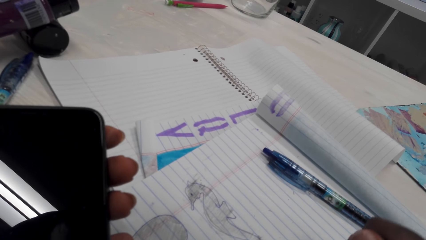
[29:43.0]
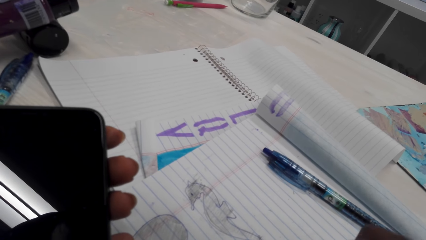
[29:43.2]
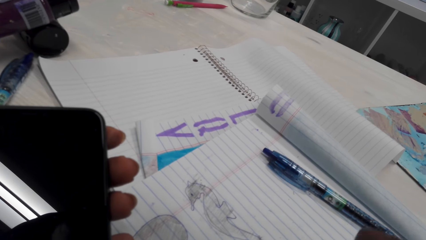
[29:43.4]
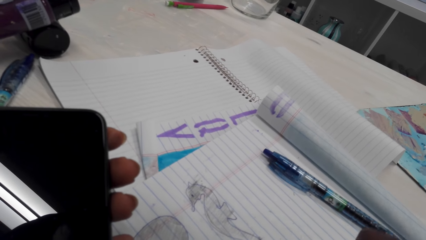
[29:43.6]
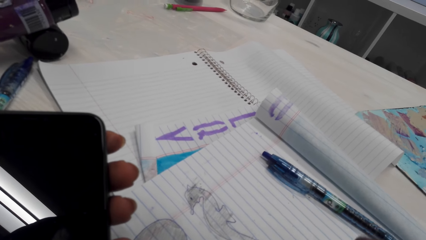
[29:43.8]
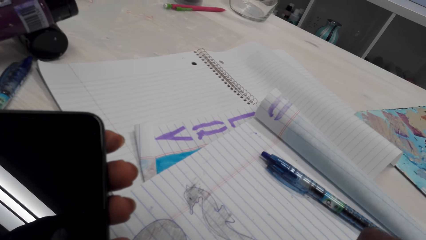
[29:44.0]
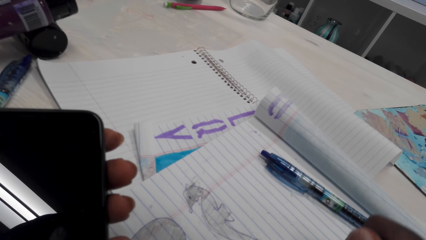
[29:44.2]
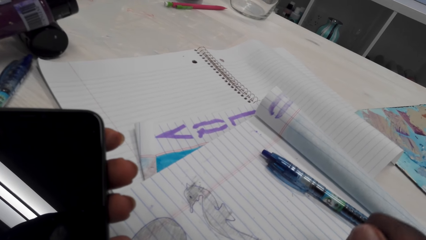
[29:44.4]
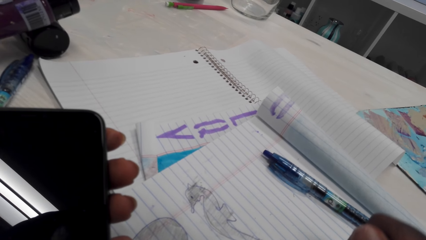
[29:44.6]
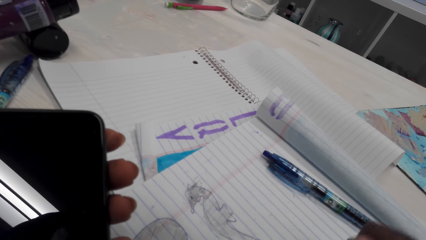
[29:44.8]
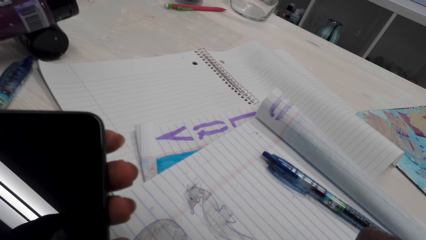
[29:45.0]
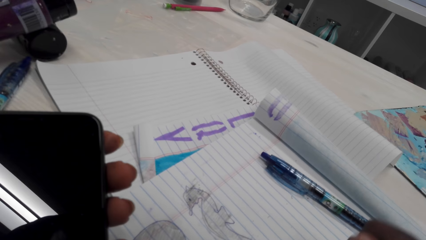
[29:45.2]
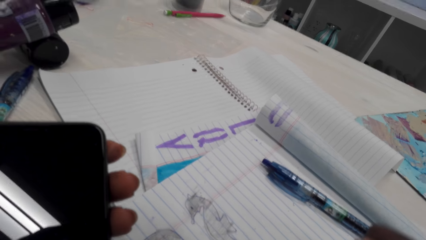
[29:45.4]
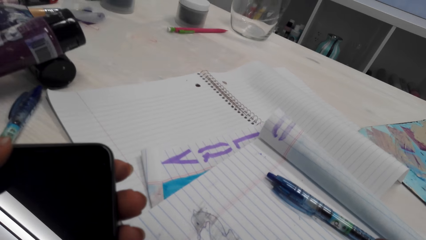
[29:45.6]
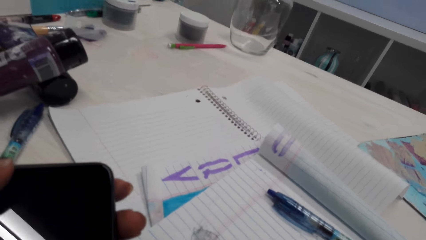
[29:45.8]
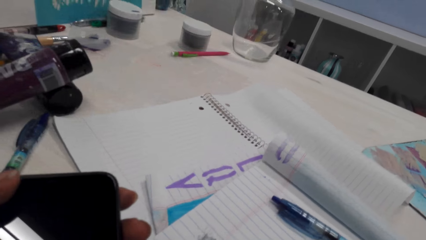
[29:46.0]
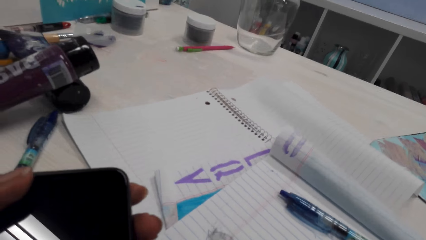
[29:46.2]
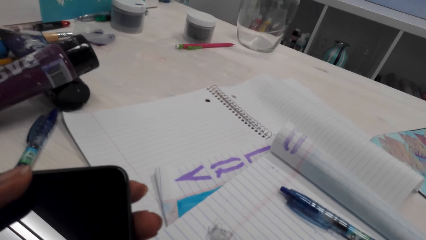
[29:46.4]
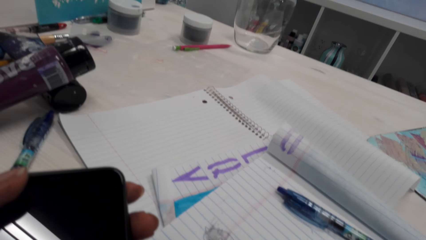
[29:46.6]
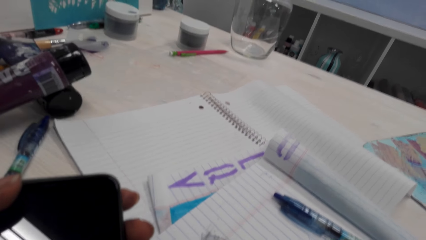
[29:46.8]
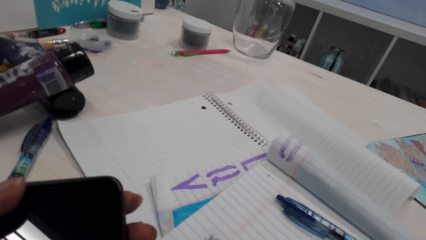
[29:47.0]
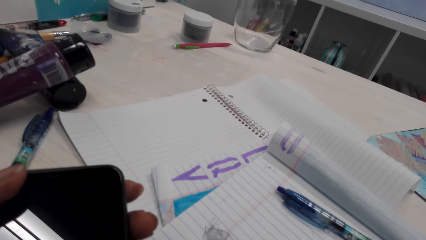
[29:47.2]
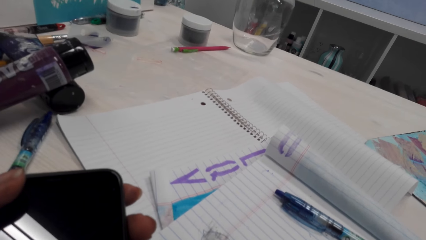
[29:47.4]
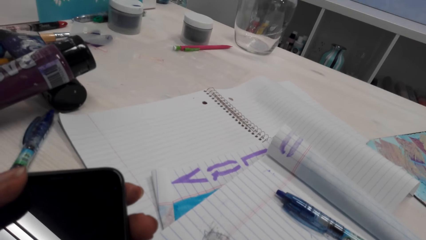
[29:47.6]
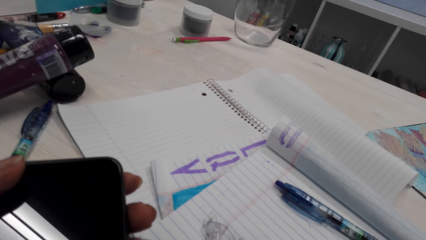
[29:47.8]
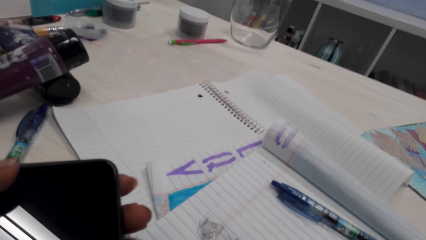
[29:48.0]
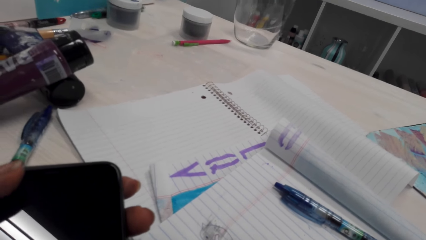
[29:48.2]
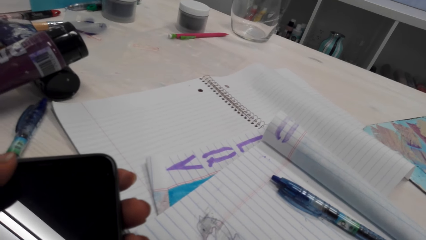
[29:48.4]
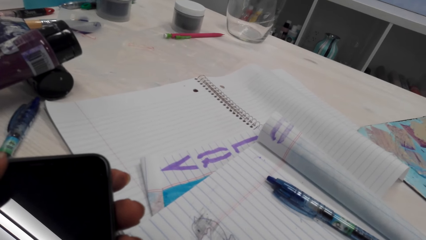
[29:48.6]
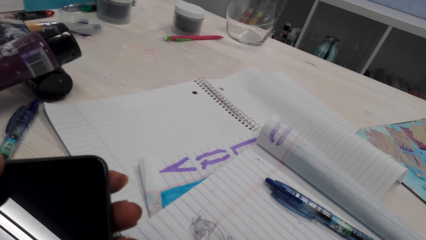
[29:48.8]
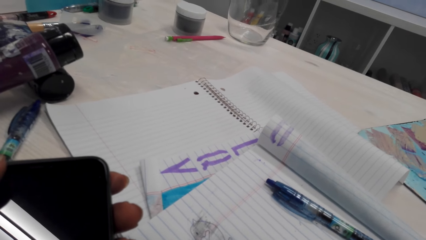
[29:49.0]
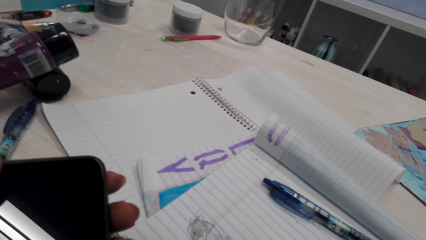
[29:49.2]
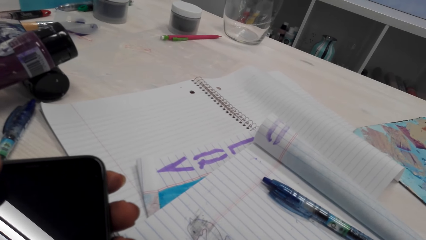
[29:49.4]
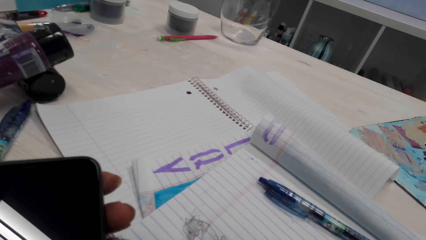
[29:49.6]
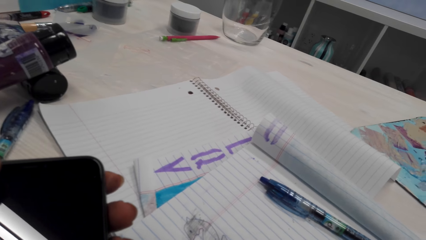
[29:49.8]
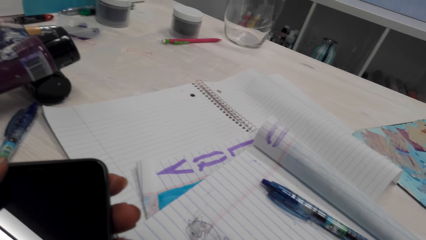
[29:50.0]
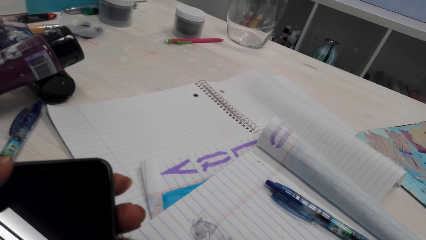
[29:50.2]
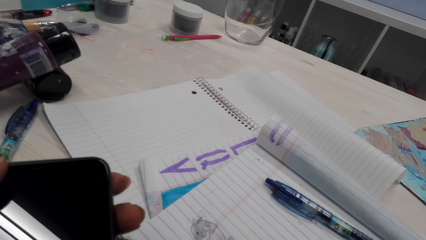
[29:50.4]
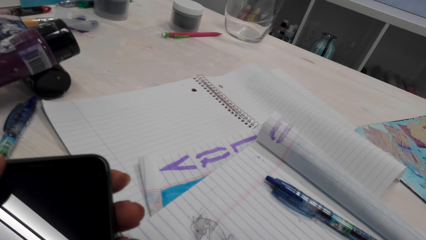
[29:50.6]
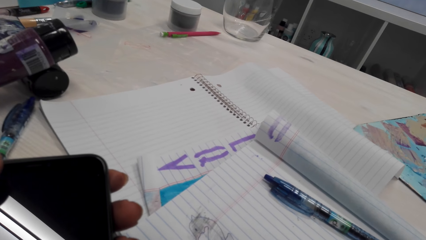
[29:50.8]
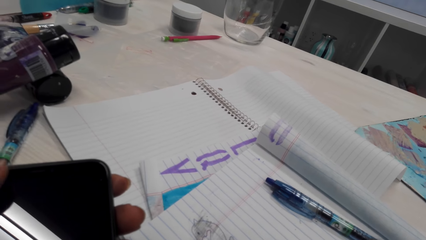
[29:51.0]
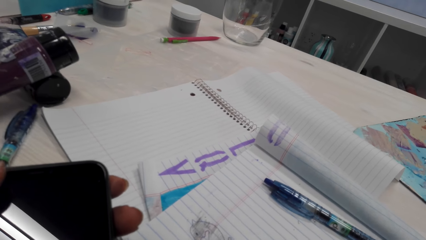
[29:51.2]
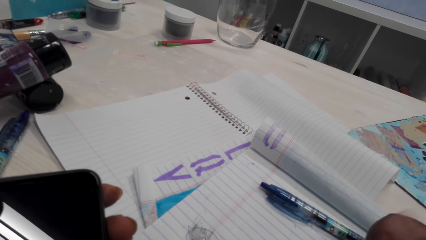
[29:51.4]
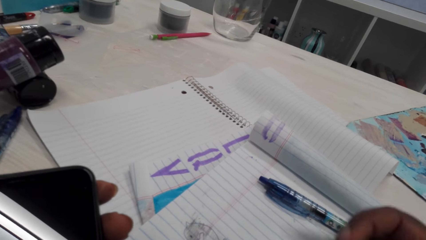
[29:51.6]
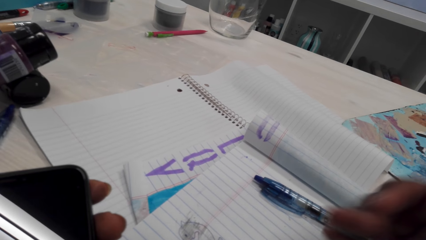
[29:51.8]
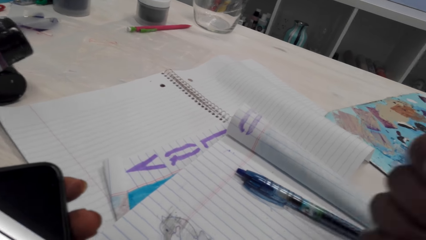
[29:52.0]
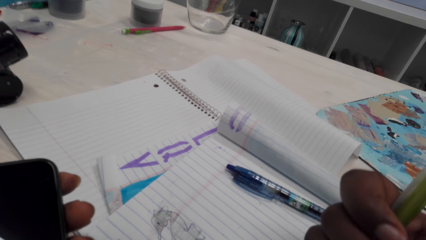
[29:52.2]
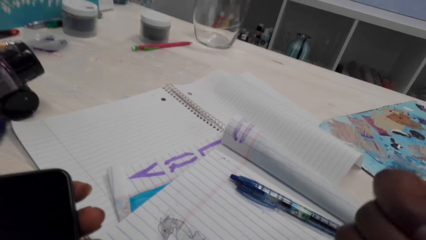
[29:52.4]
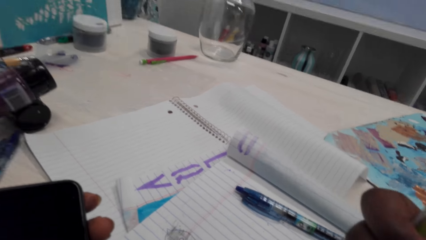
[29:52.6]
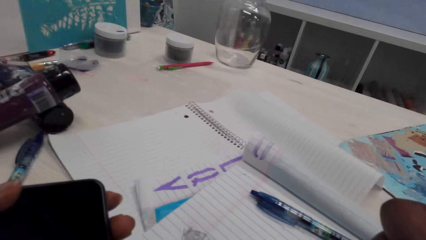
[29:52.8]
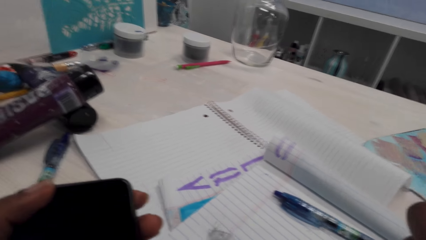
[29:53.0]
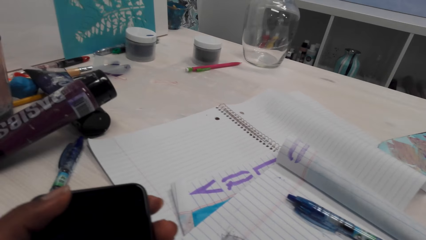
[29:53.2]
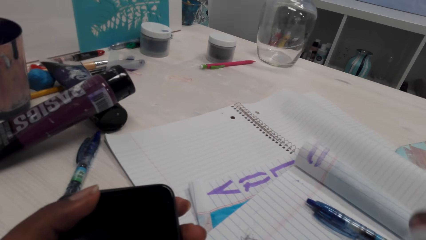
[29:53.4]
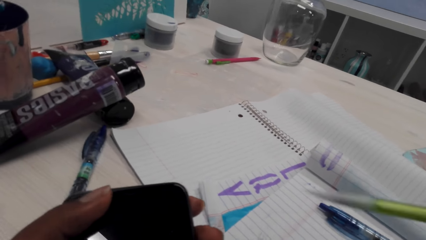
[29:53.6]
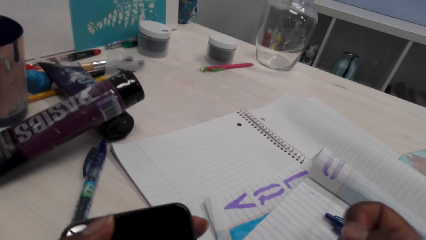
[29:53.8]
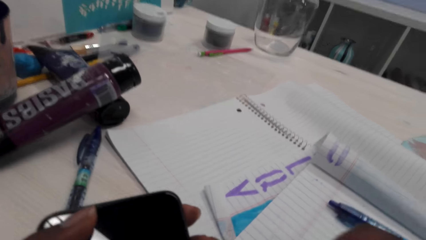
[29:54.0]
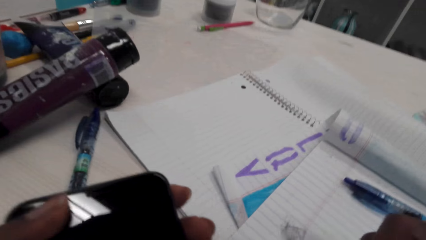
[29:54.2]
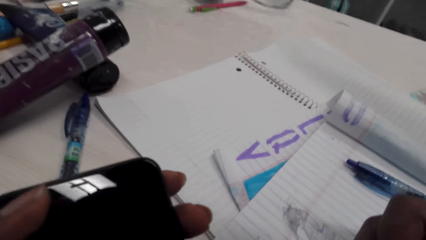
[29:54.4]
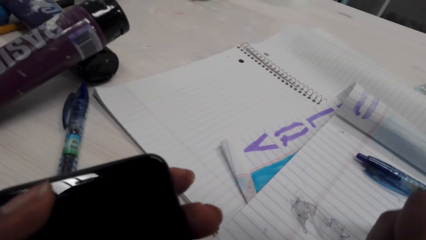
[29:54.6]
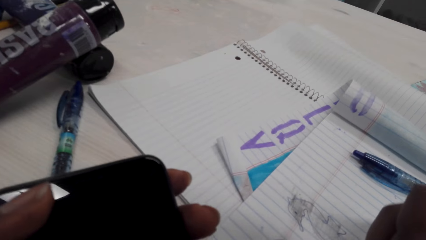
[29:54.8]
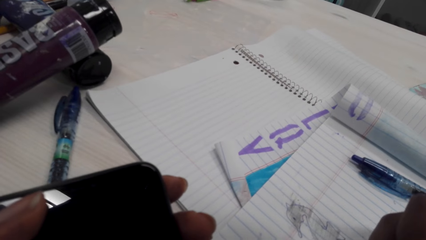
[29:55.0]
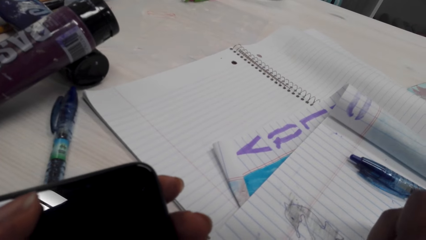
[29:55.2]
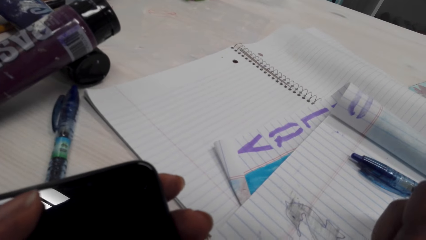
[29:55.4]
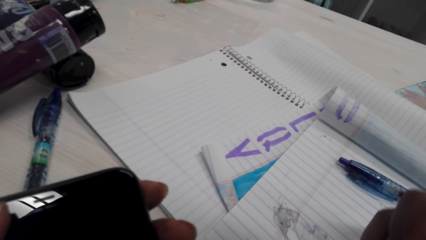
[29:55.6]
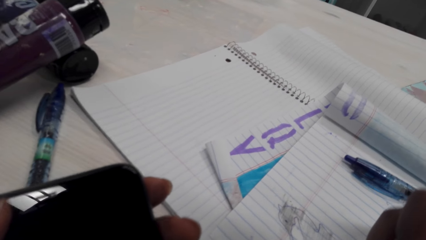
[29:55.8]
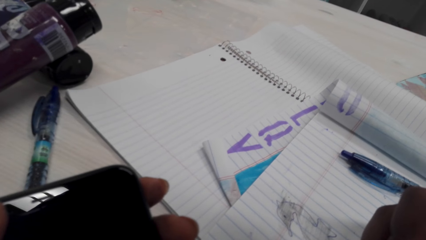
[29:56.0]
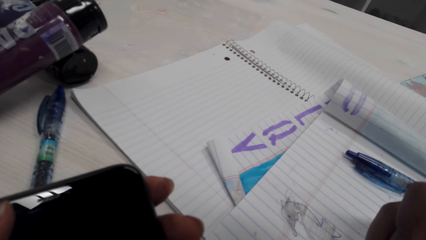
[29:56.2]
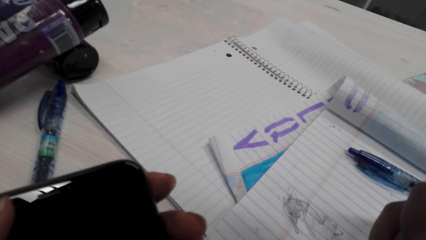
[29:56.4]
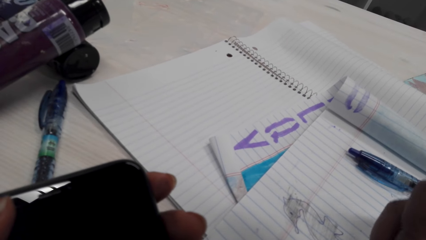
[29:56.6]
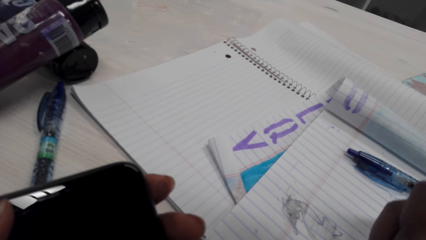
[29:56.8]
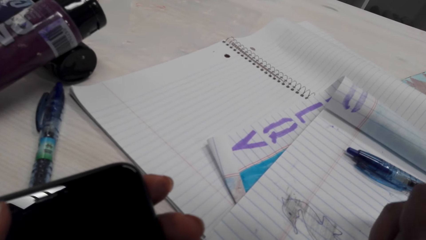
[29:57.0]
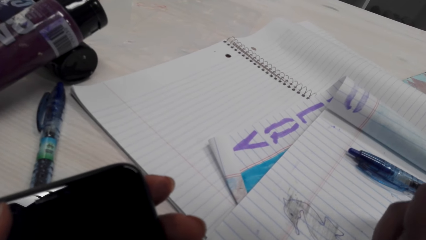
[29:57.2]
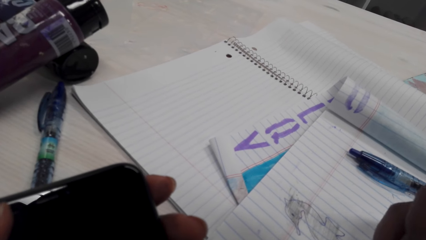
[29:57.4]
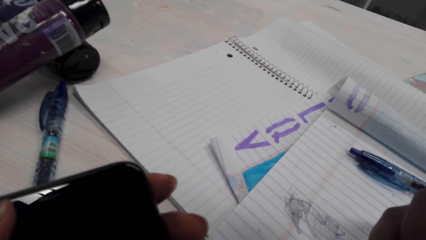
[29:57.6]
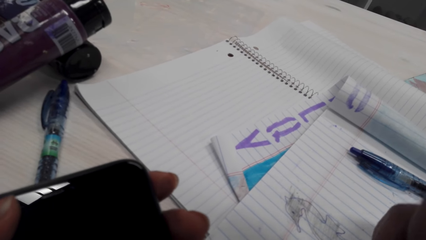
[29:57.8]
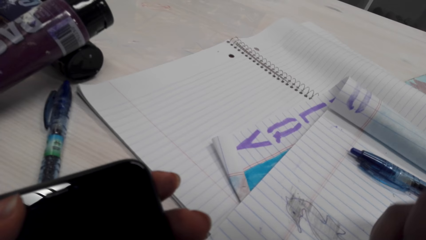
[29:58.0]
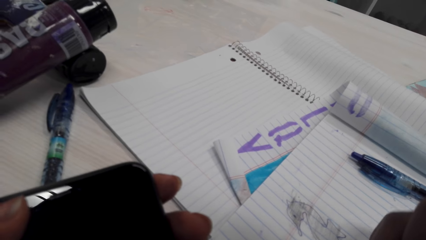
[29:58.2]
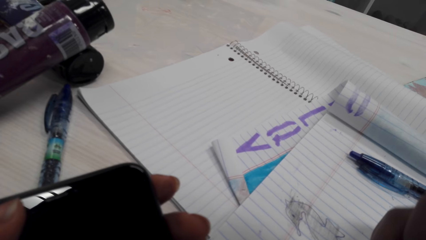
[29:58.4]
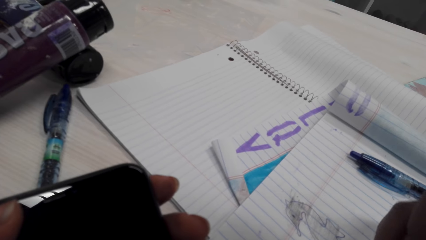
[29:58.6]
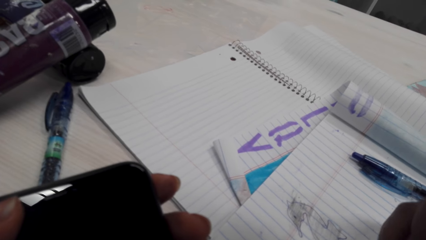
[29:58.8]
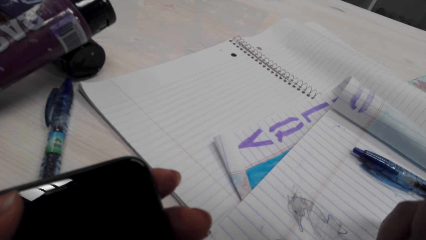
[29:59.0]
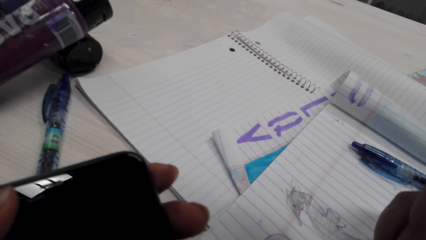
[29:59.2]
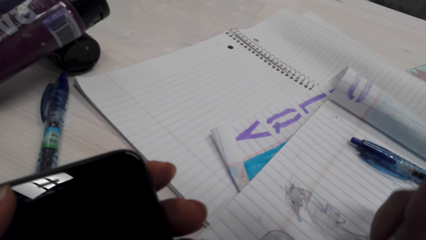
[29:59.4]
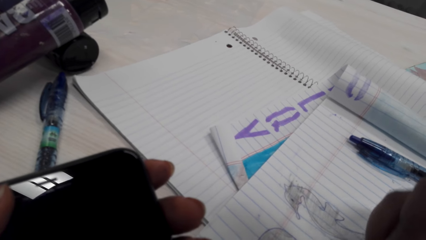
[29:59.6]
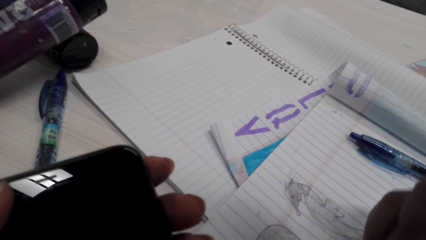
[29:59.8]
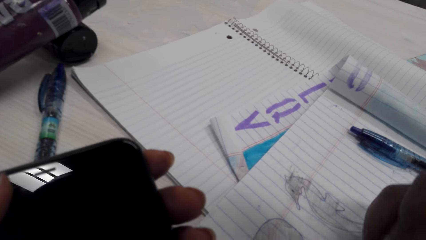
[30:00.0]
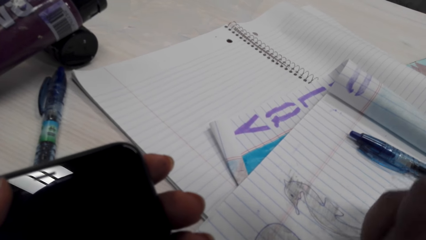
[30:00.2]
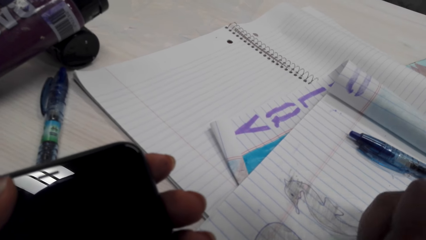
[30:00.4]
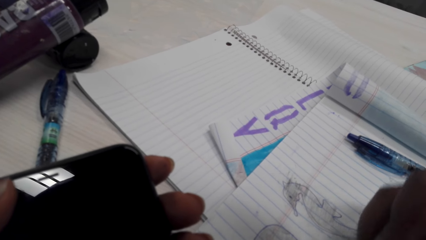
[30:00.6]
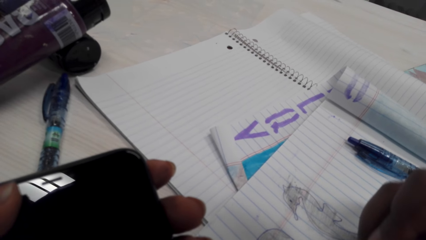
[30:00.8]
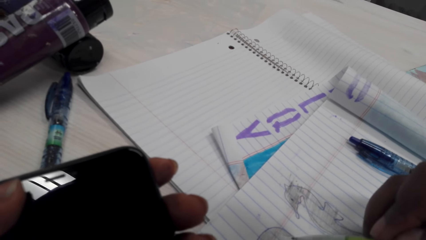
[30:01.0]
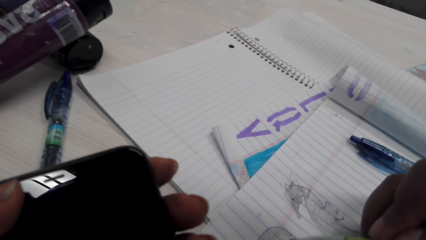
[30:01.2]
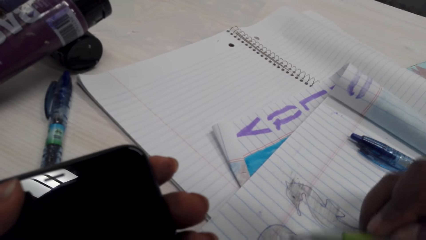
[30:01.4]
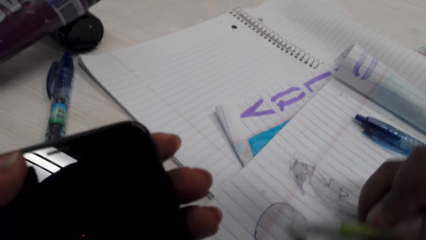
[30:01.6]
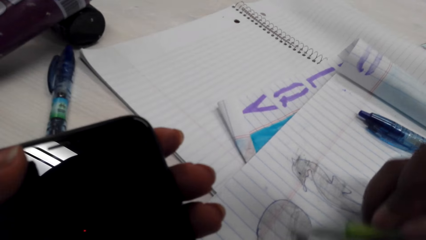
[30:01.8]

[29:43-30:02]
The camera wearer adjusts the pencil. They color on a picture with the pencil.
